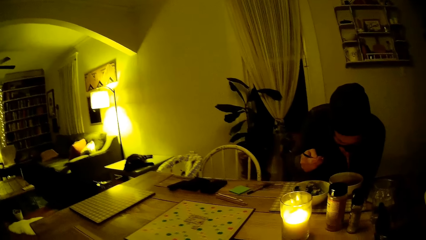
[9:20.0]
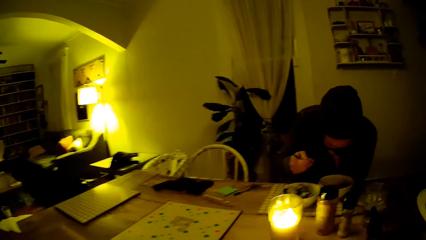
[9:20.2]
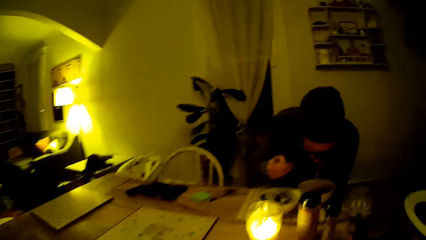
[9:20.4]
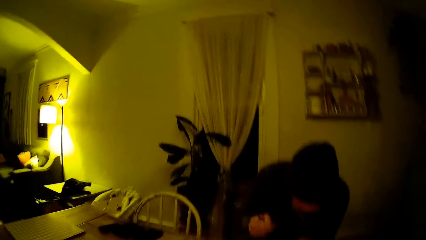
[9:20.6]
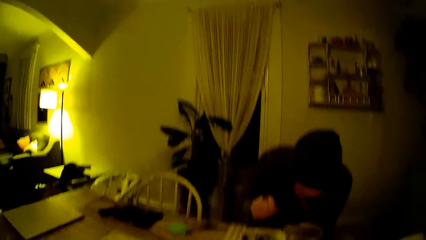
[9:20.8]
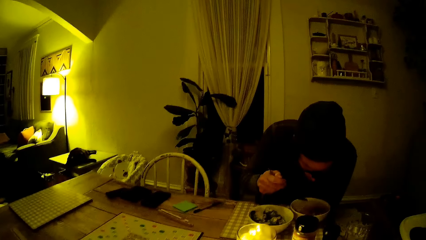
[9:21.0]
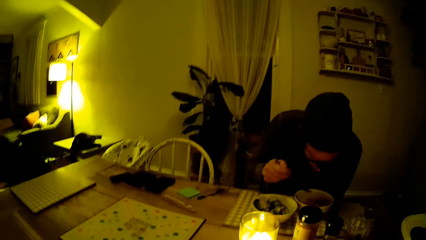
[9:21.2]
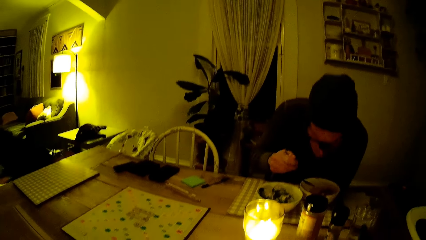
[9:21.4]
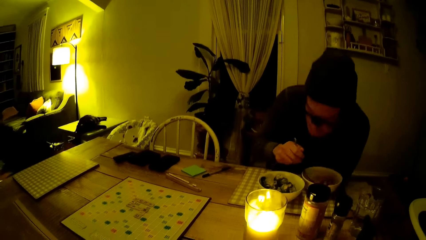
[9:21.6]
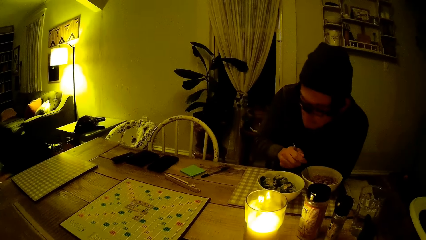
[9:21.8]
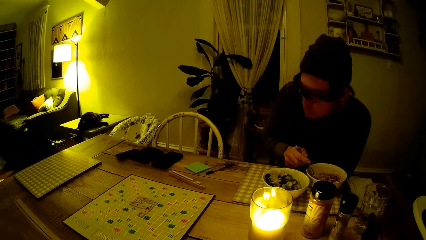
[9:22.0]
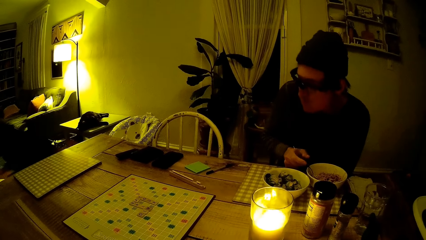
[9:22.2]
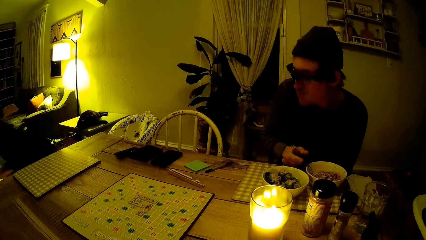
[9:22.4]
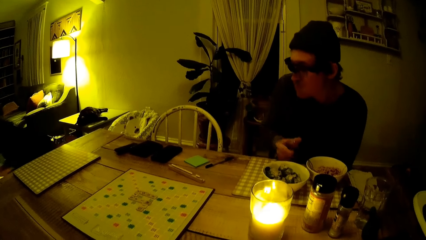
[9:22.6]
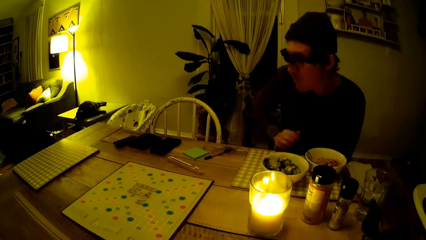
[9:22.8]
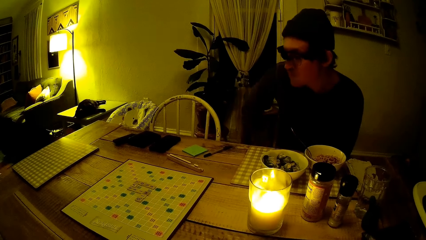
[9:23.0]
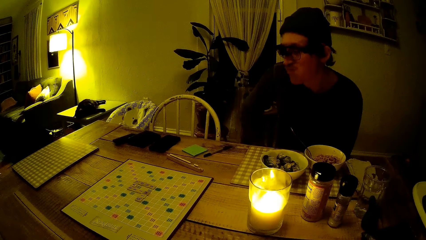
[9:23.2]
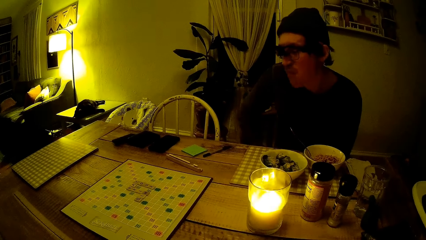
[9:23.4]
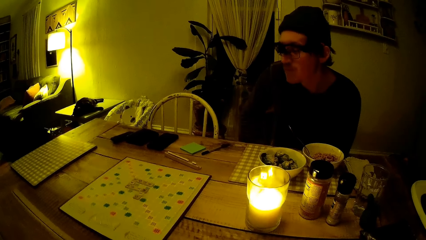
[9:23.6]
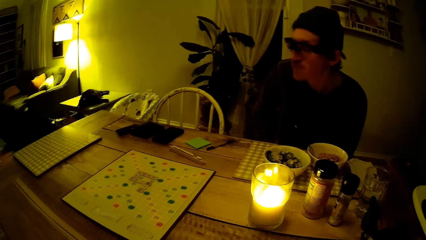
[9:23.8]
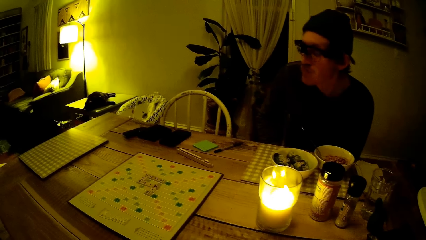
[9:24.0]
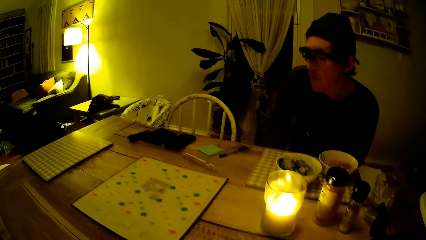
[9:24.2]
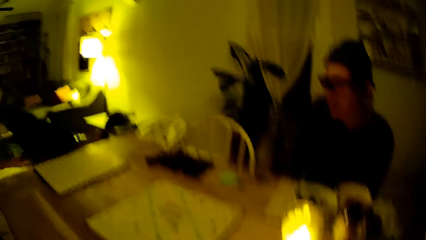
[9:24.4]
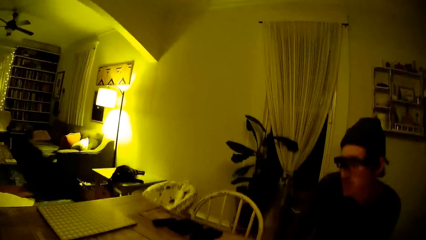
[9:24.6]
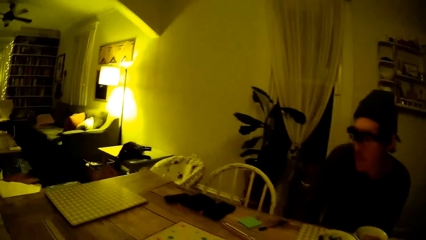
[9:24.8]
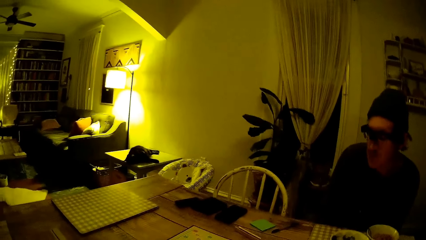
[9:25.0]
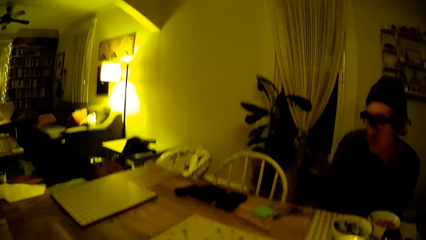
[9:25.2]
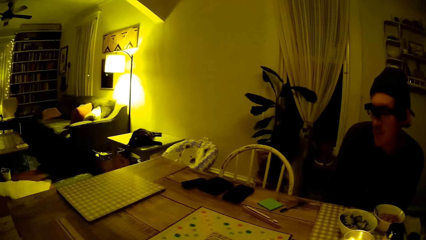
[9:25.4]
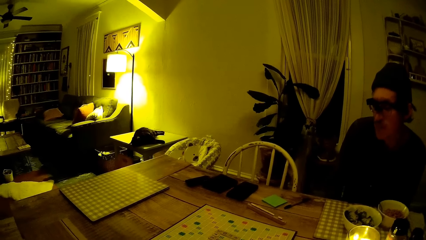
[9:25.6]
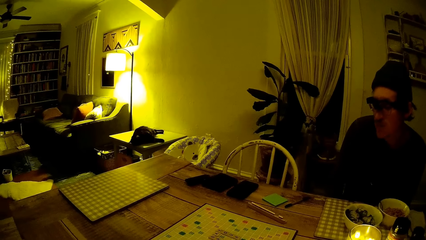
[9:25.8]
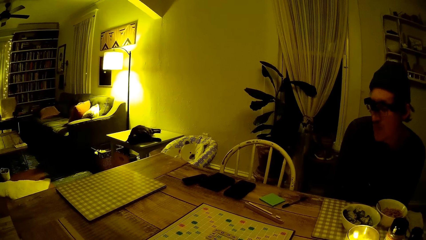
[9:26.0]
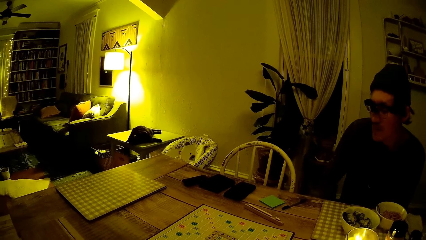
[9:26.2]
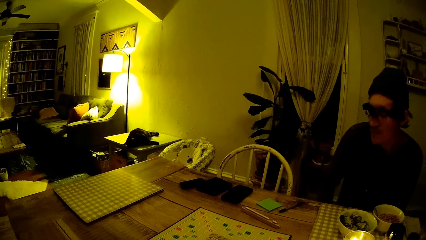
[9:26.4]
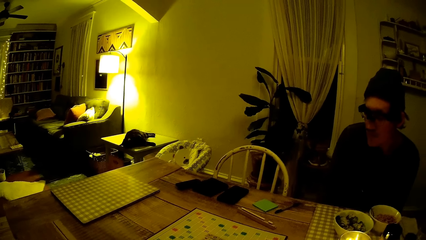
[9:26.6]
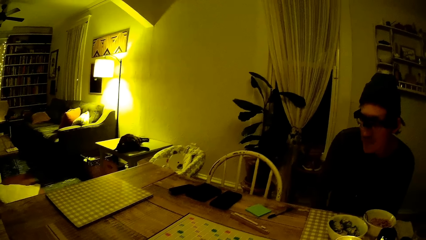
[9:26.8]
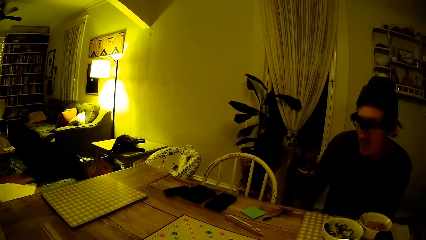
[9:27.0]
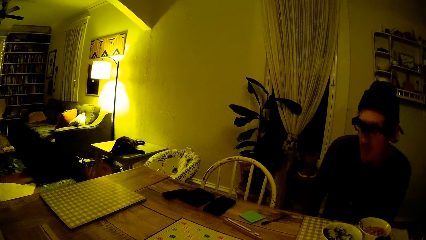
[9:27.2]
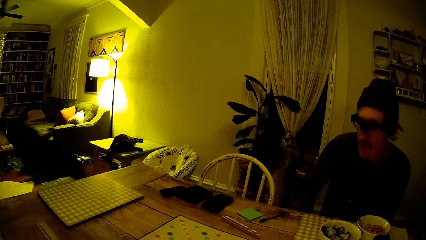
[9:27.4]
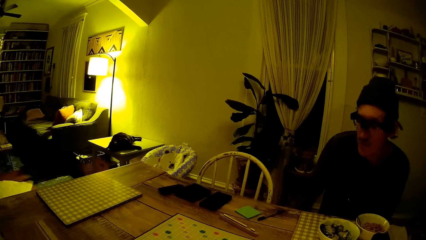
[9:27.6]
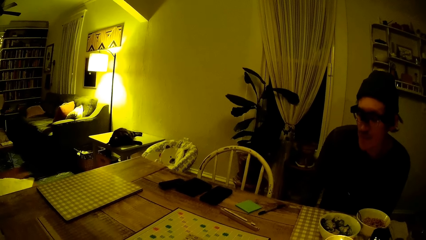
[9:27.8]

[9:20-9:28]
The man places the fork in his right hand into the bowl on the table.

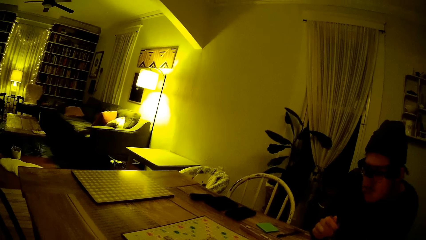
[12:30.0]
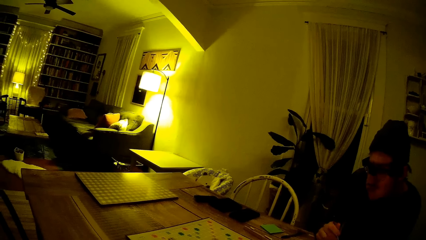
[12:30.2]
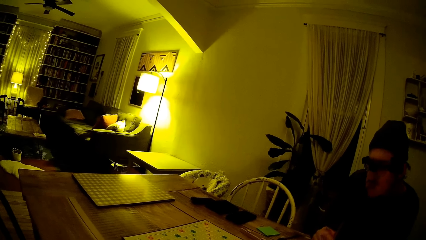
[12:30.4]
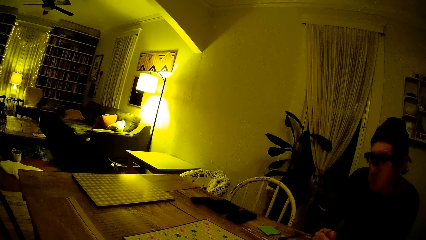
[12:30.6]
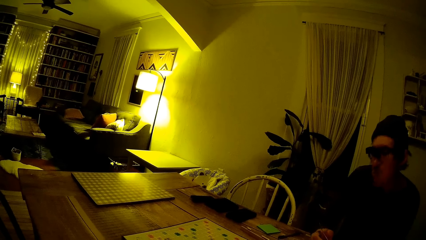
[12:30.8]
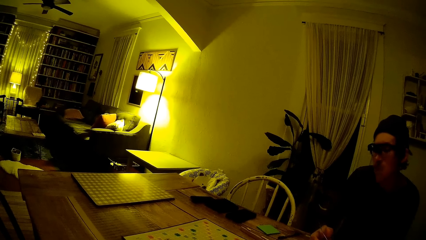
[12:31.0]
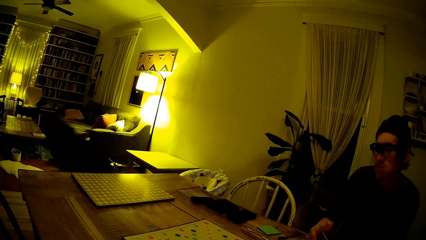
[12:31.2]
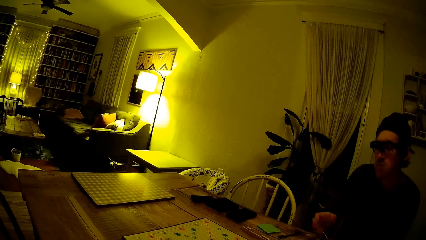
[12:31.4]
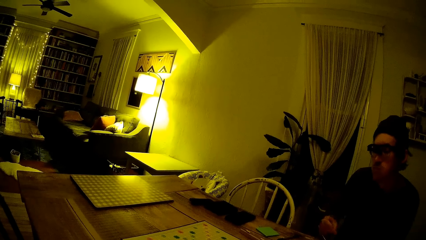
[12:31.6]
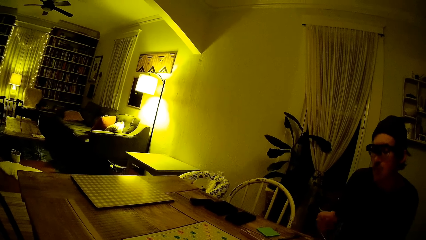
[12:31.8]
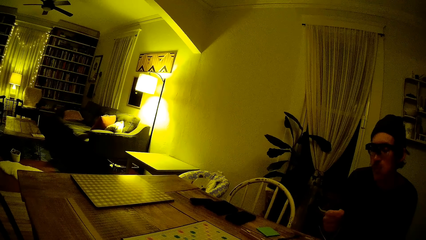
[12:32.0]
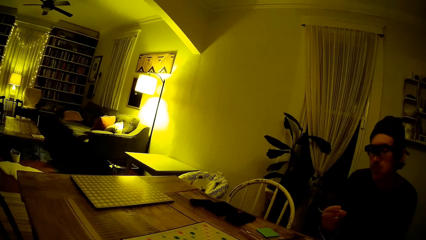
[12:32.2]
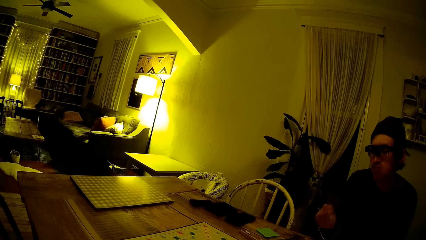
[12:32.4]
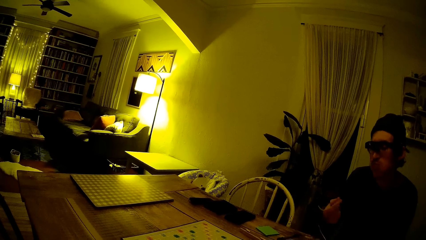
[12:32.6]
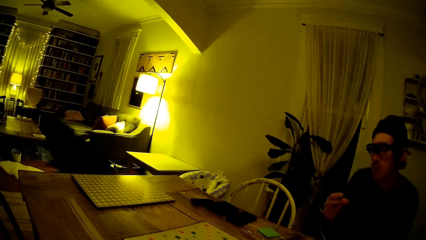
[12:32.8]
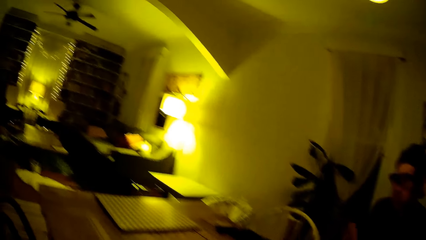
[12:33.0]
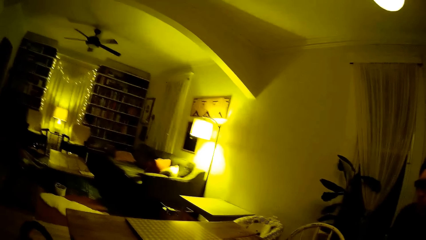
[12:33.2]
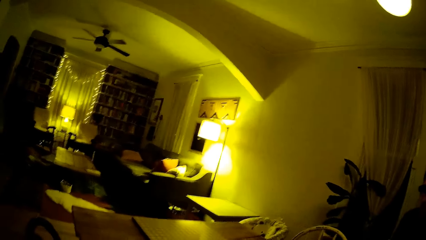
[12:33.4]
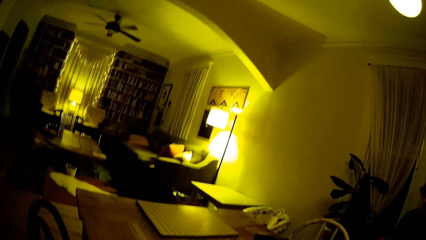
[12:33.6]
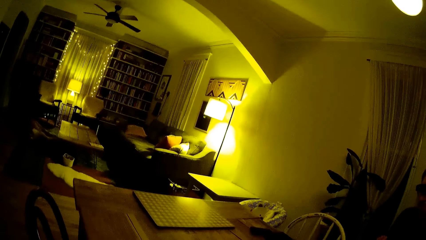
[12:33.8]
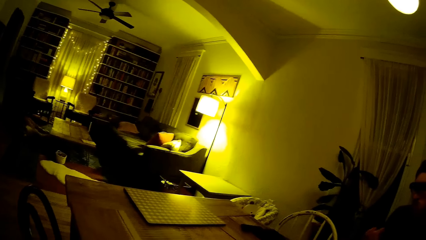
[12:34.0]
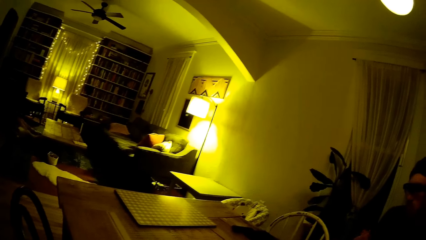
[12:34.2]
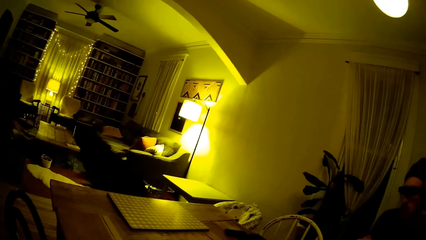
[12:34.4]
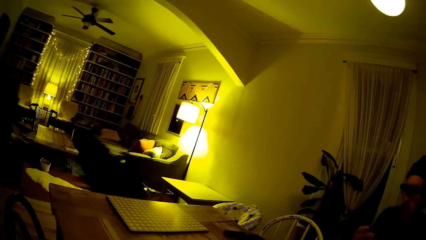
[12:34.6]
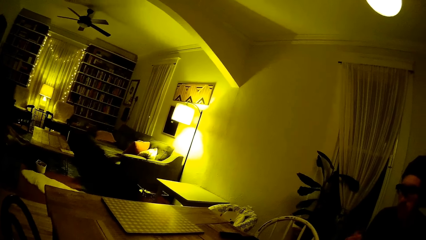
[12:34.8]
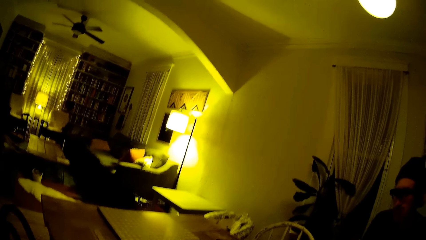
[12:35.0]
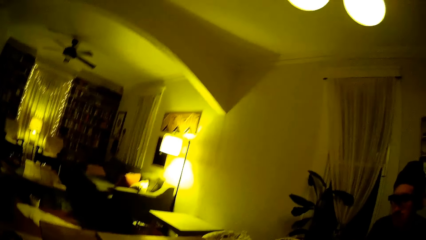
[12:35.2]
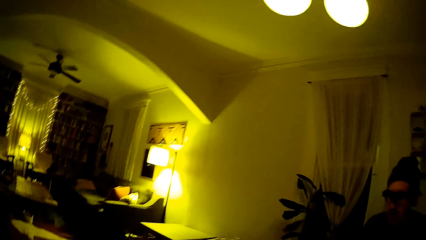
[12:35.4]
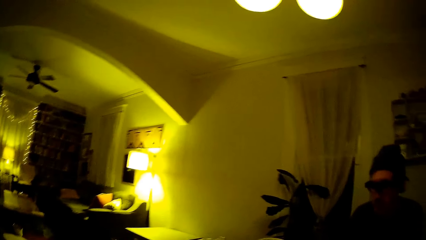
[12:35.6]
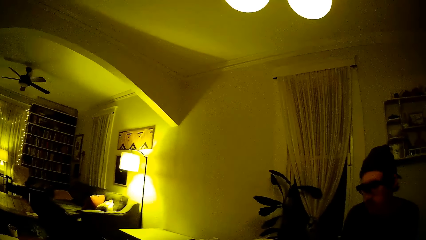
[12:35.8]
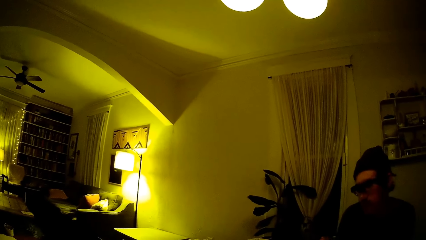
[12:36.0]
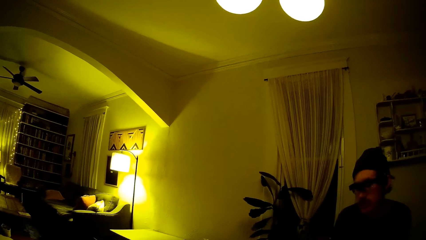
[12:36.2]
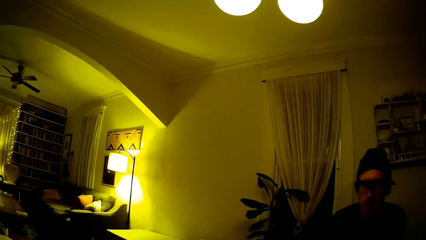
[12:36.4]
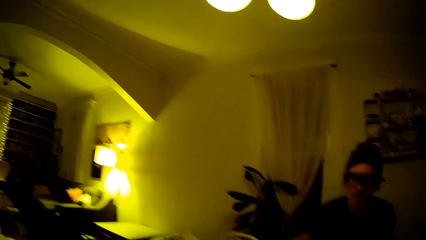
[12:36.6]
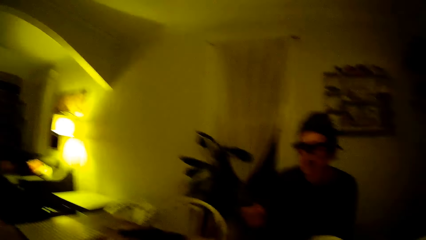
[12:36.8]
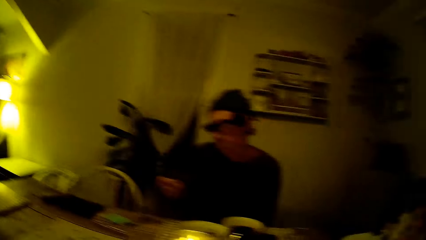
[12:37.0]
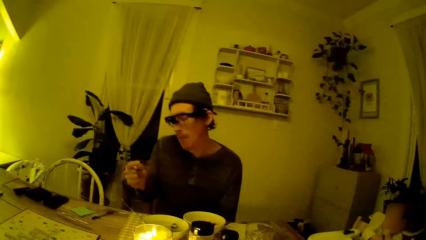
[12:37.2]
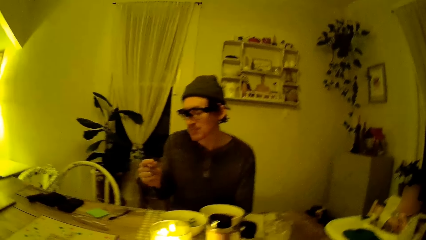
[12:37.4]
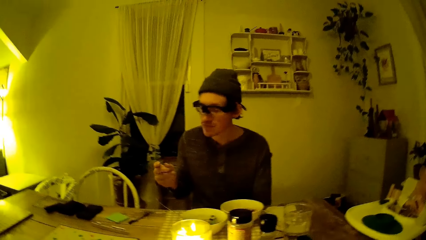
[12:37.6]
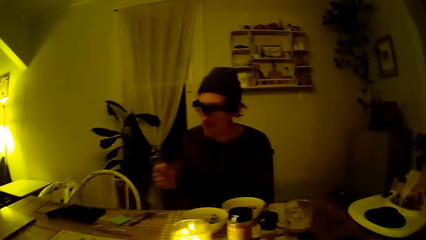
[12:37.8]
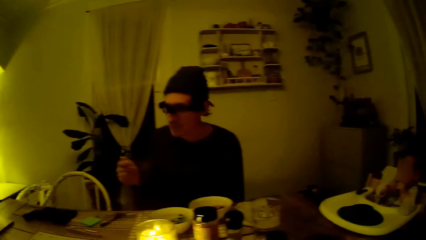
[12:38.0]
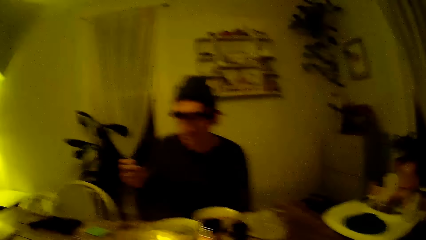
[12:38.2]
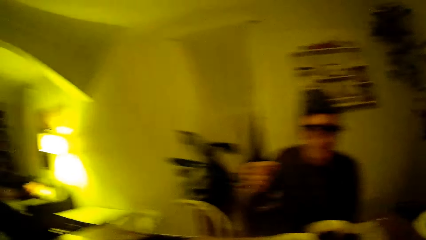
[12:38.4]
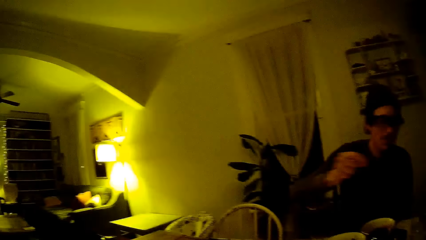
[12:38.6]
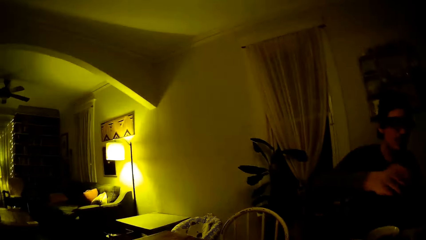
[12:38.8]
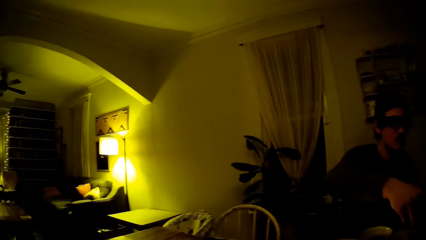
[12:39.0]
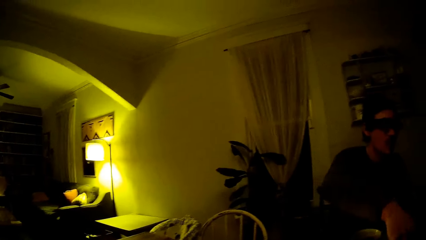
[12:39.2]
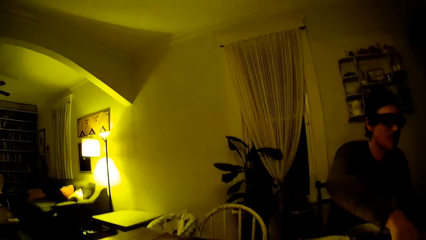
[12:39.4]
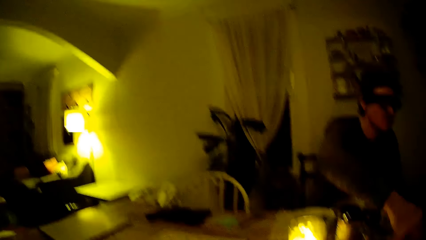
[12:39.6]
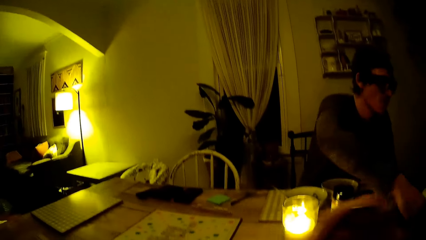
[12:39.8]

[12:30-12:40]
The man snaps his right fingers.
